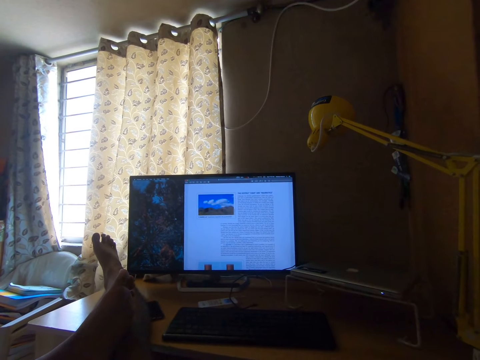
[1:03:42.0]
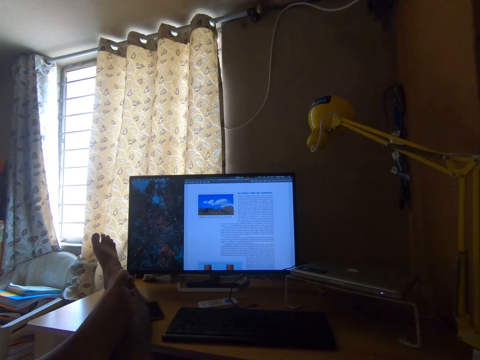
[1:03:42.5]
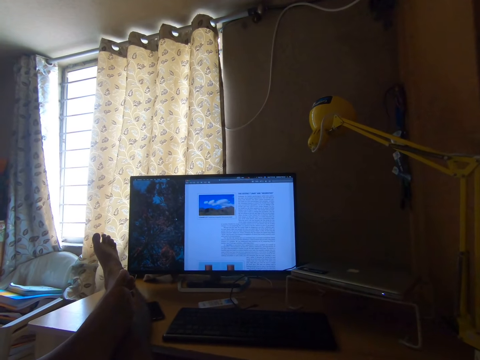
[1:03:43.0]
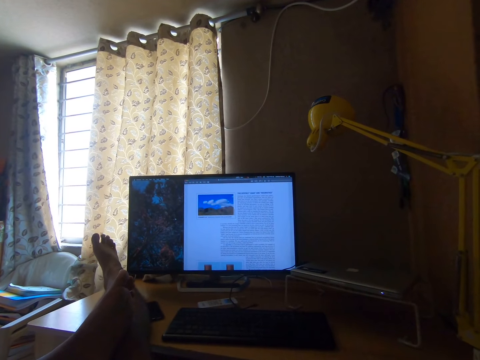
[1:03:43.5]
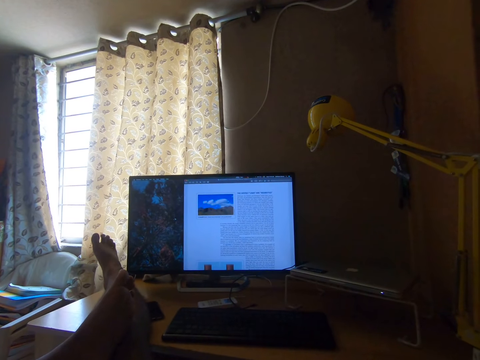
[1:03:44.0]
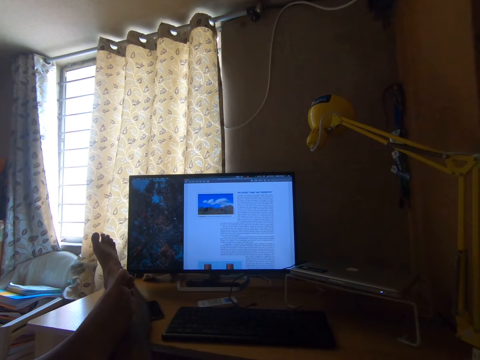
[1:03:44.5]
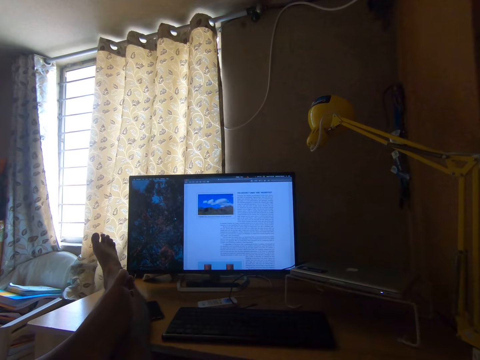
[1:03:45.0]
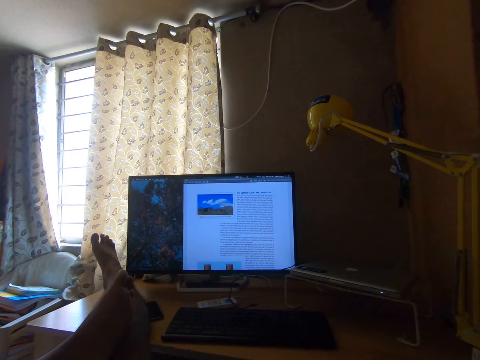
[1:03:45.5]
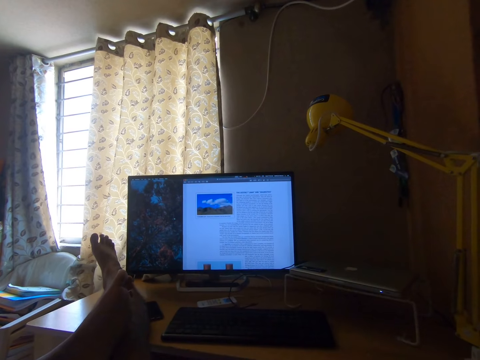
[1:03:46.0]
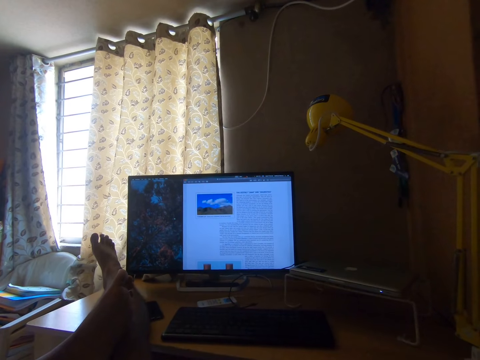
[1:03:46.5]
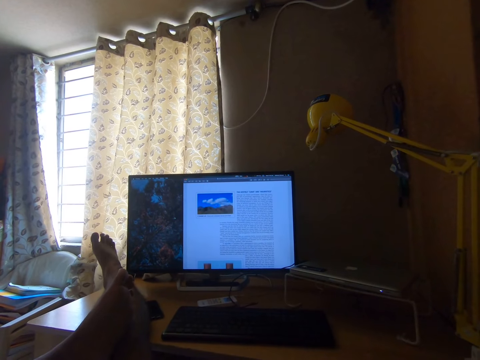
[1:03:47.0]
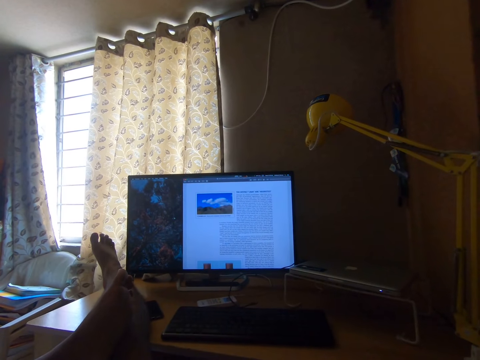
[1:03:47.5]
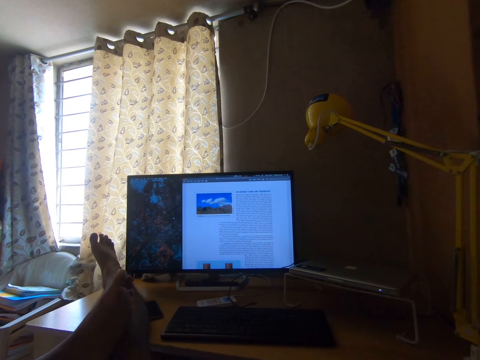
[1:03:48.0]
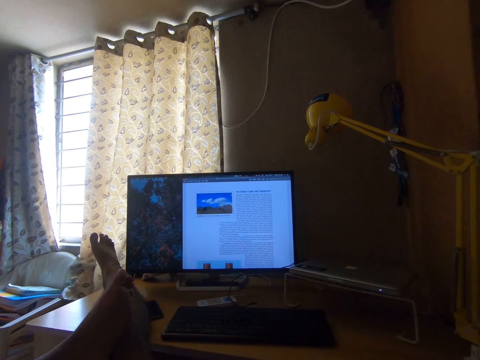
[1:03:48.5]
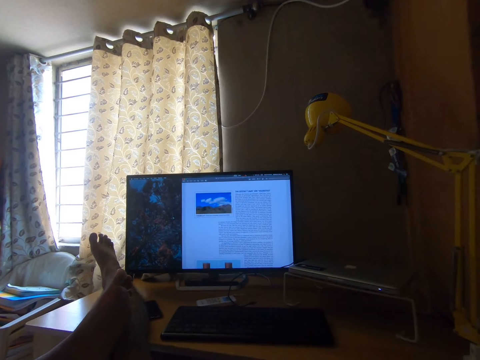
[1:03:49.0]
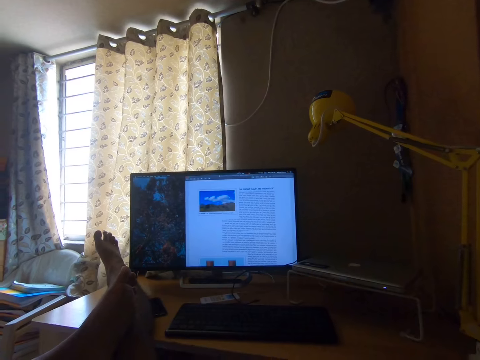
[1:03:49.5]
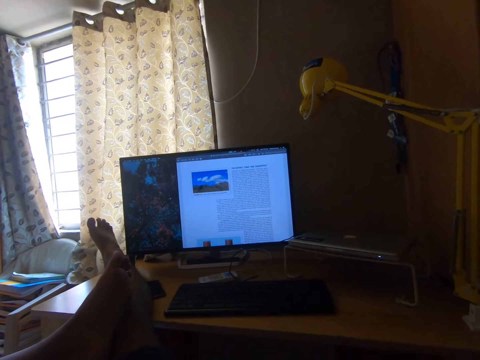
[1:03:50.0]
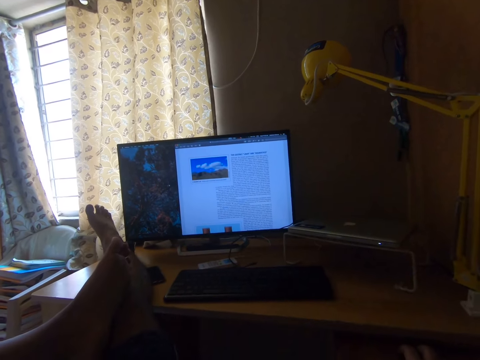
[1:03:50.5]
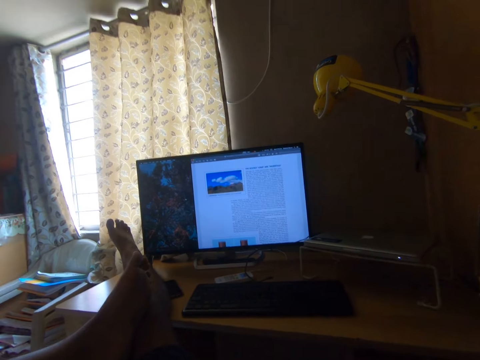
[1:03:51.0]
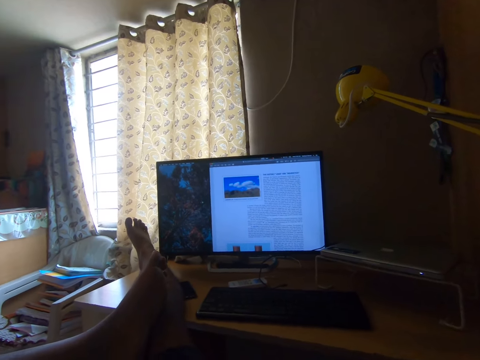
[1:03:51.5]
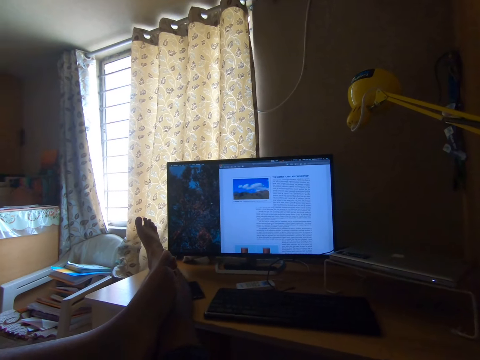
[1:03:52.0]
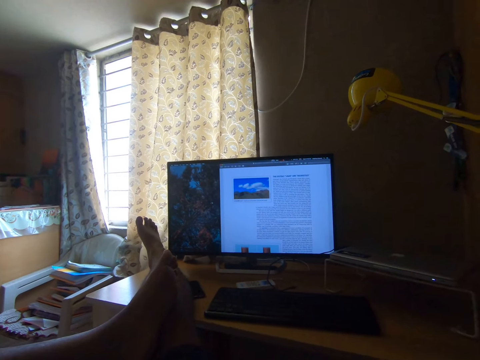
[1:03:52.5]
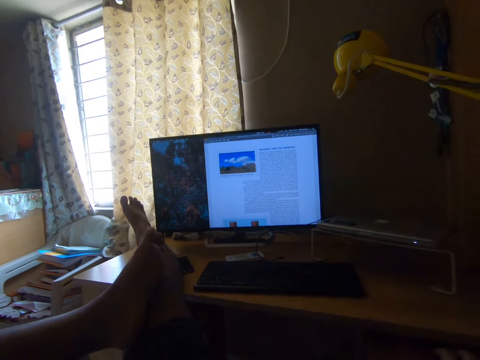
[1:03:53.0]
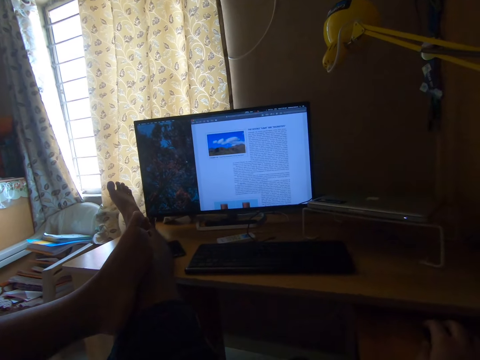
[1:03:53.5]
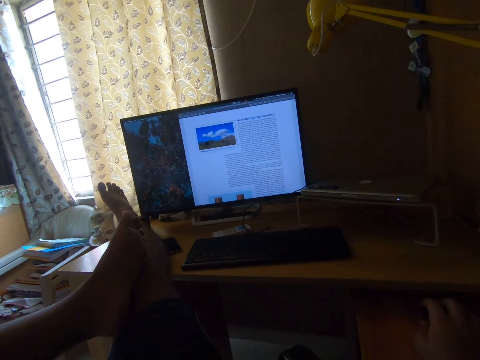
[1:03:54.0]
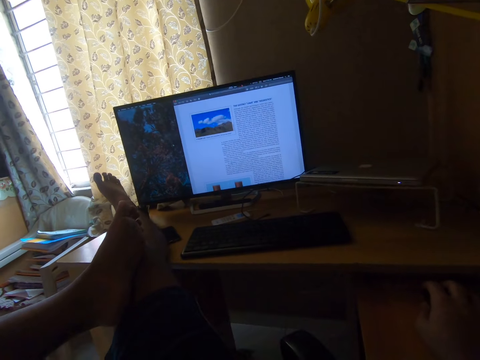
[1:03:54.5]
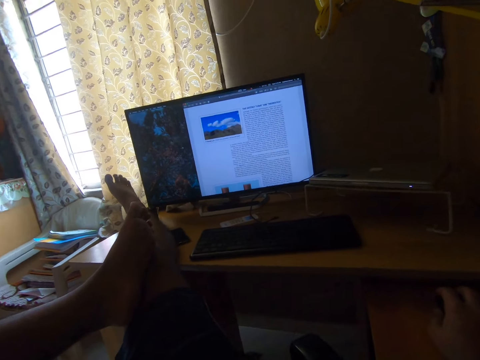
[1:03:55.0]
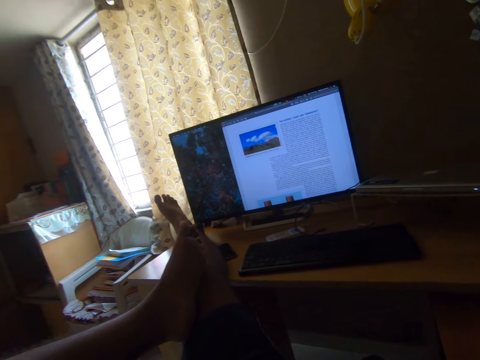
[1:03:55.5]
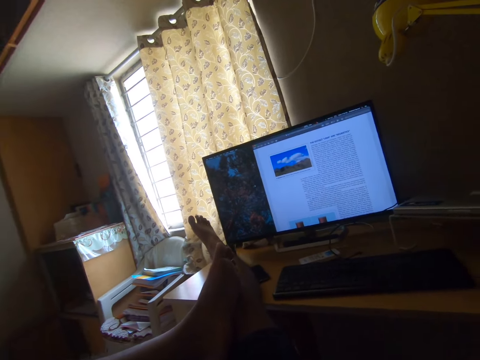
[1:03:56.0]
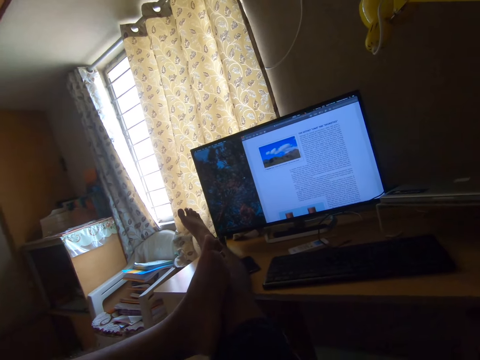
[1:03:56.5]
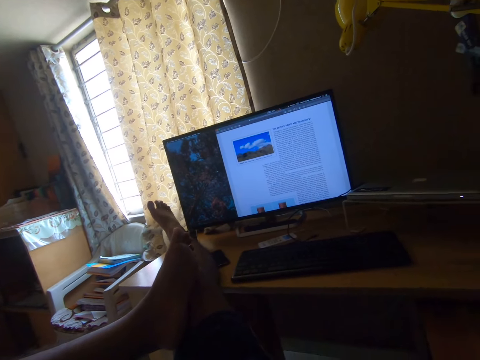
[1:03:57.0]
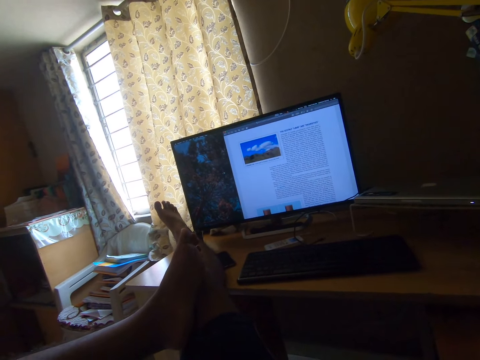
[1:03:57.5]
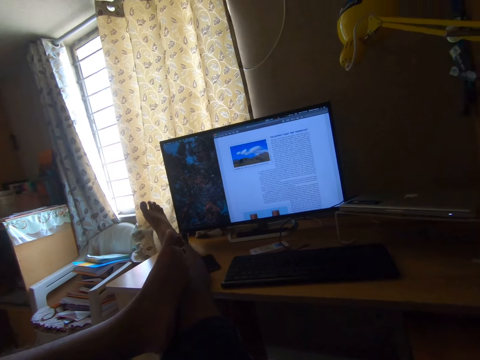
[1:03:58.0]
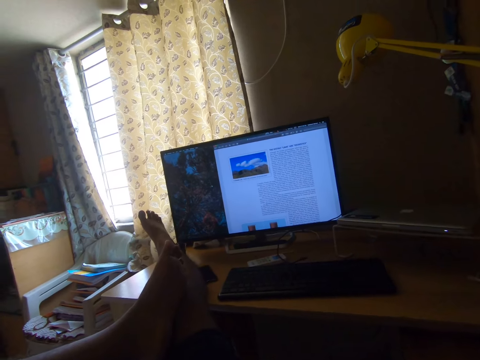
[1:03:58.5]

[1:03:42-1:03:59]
The camera wearer holds a mouse with her right hand.

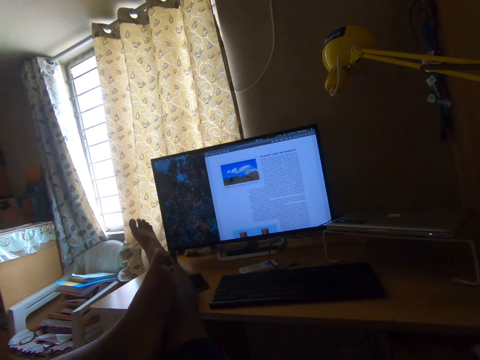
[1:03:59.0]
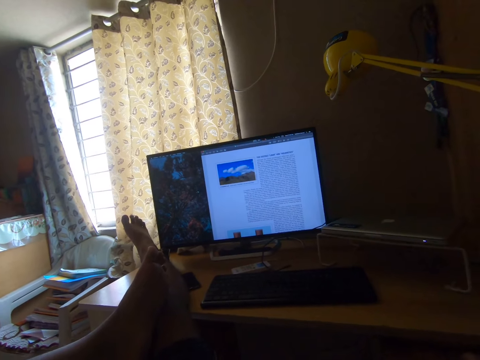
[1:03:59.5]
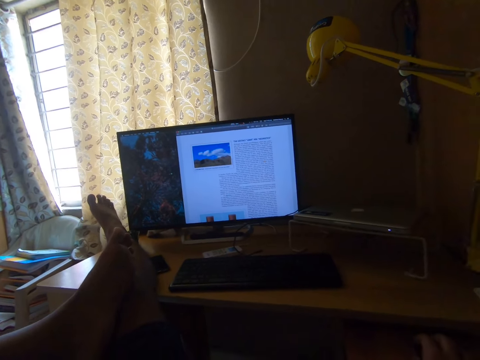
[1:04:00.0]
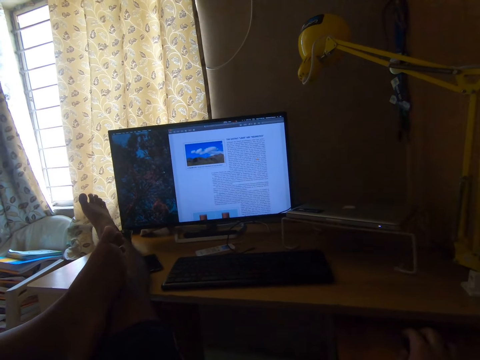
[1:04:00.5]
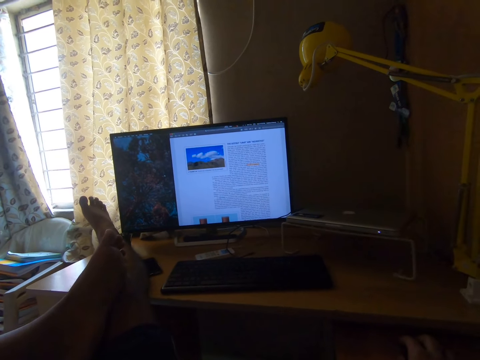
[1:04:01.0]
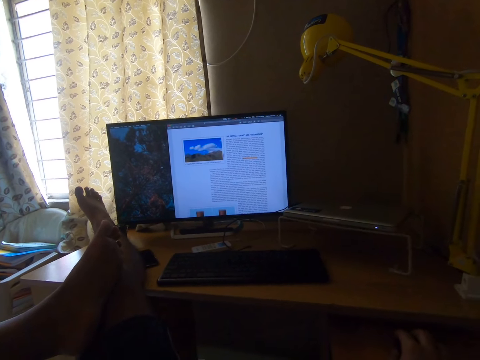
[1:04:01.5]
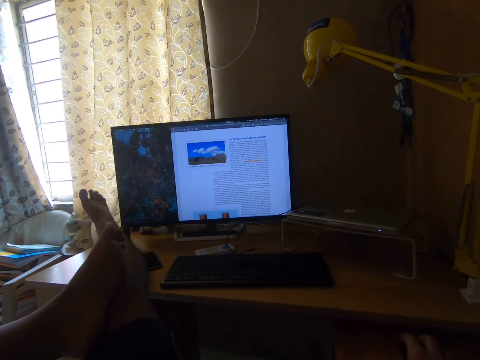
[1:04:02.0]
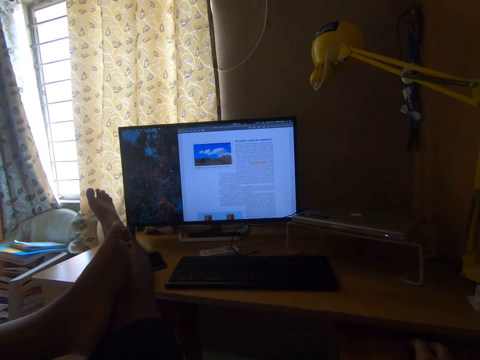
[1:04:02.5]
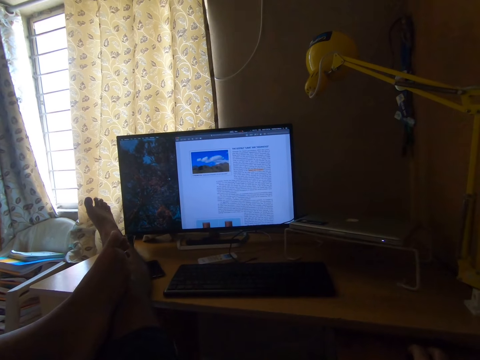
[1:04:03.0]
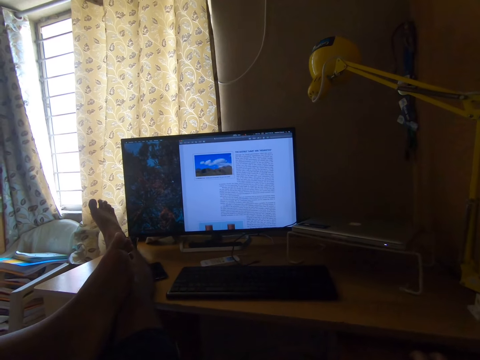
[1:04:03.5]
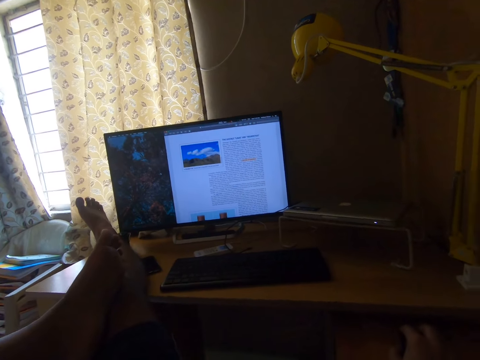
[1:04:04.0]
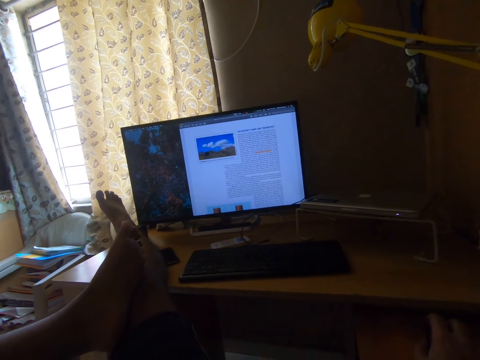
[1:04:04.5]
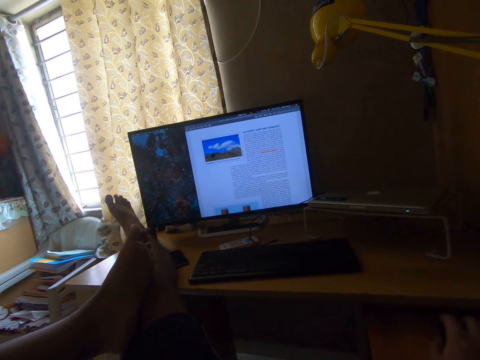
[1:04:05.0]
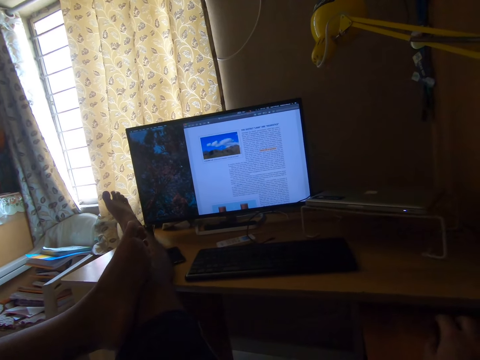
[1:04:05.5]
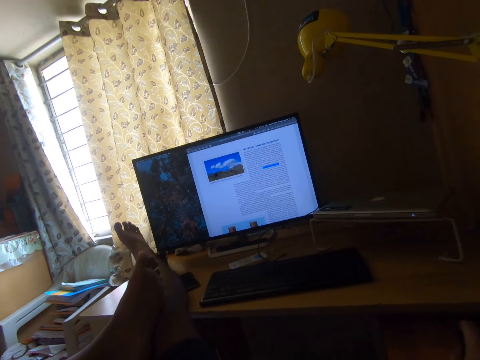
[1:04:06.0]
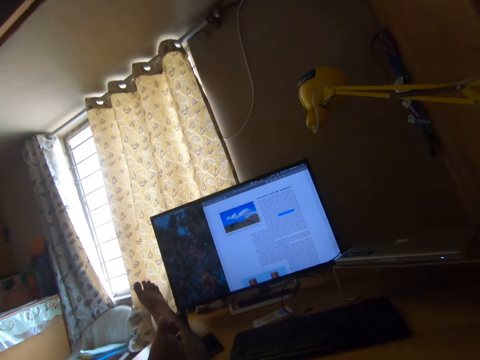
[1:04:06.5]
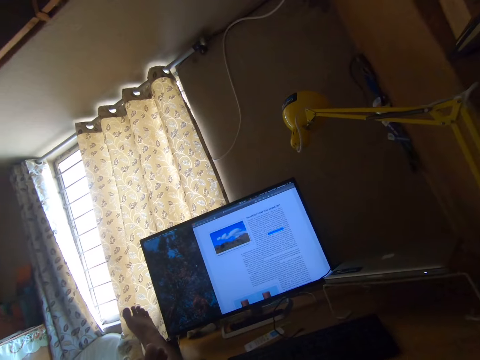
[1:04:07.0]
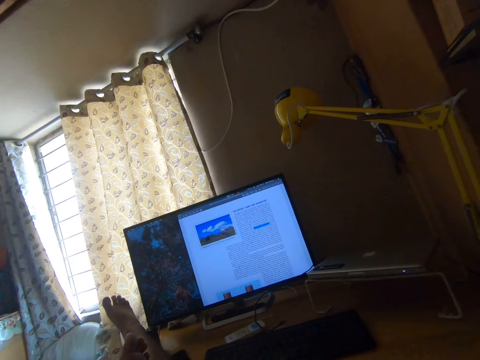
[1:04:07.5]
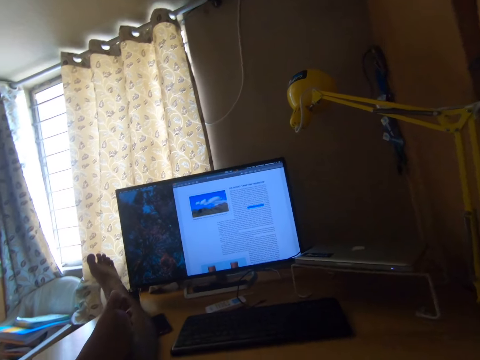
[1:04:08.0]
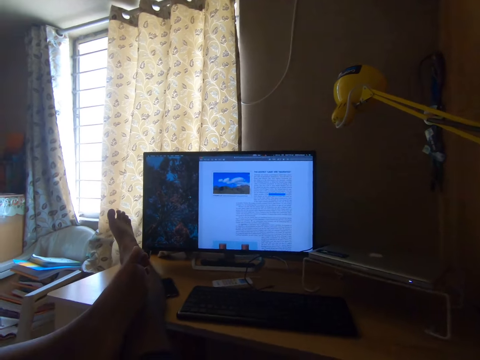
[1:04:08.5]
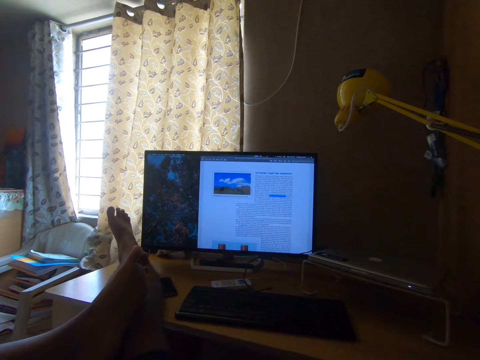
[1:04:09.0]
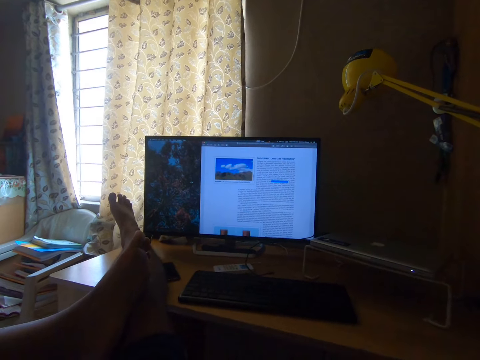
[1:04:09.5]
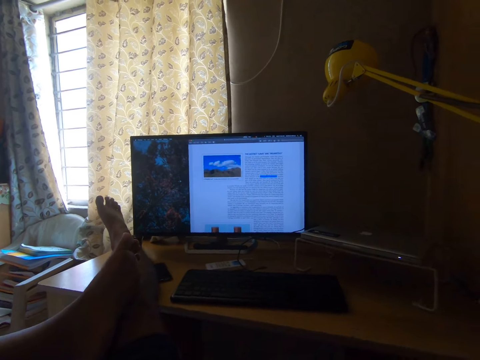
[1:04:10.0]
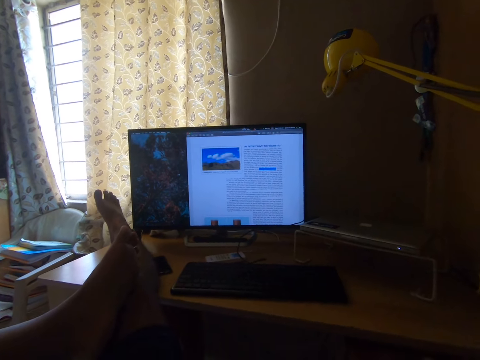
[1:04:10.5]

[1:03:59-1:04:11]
The camera wearer operates the desktop with a mouse. They read on the desktop.
